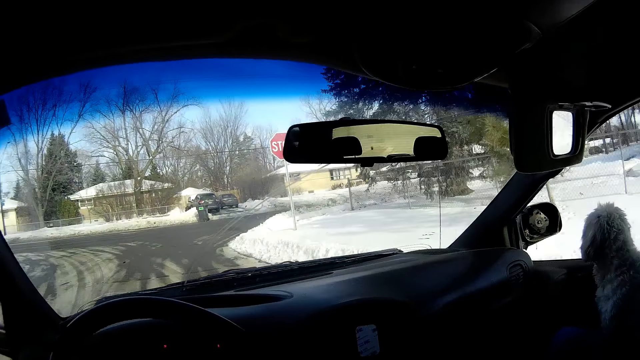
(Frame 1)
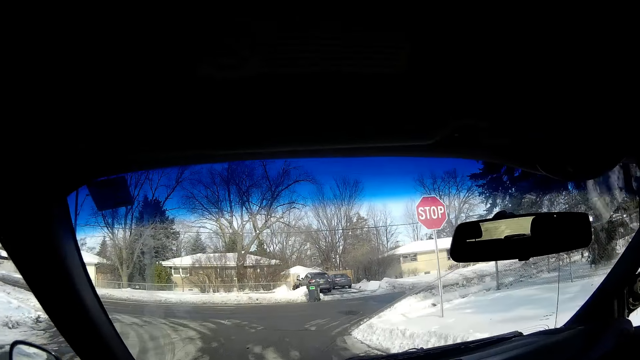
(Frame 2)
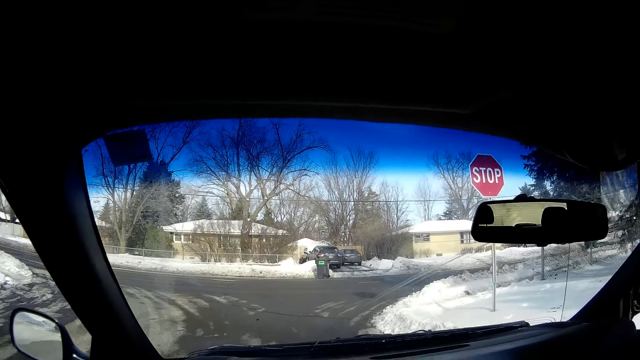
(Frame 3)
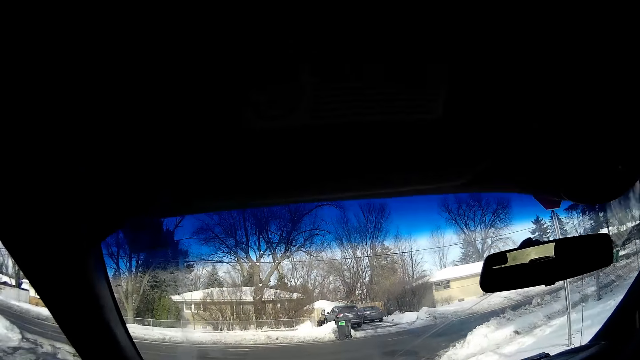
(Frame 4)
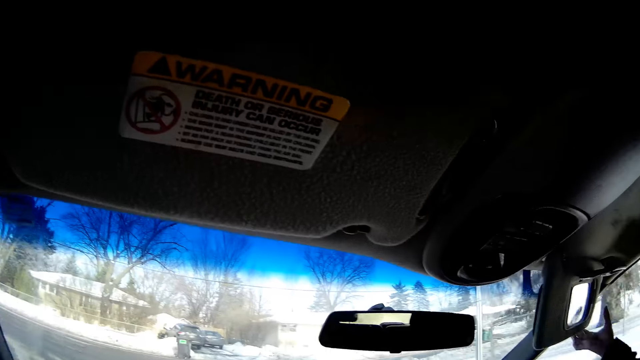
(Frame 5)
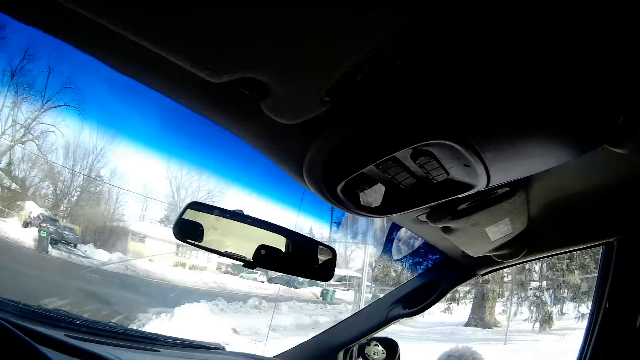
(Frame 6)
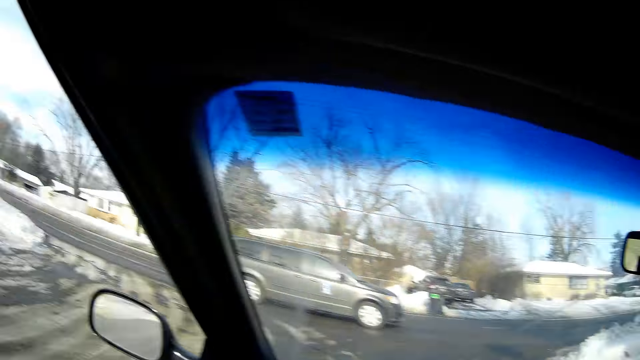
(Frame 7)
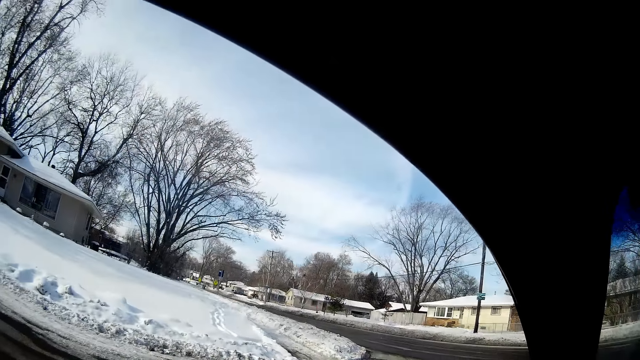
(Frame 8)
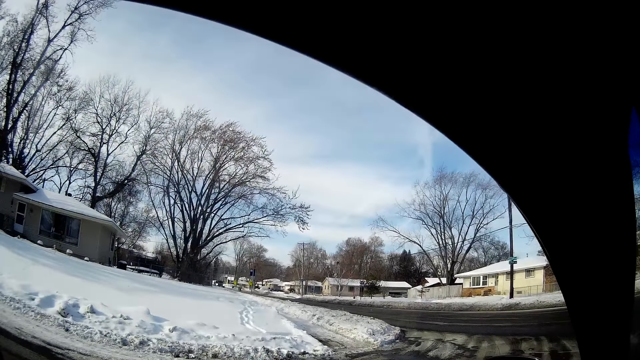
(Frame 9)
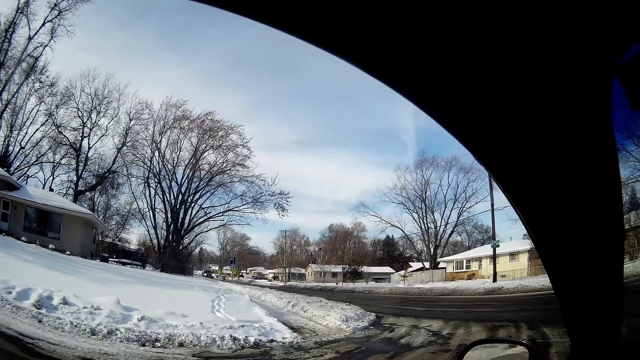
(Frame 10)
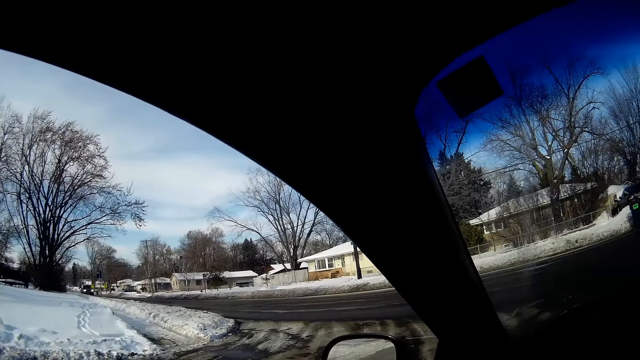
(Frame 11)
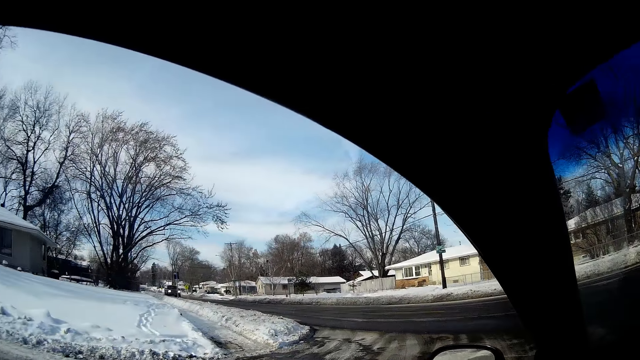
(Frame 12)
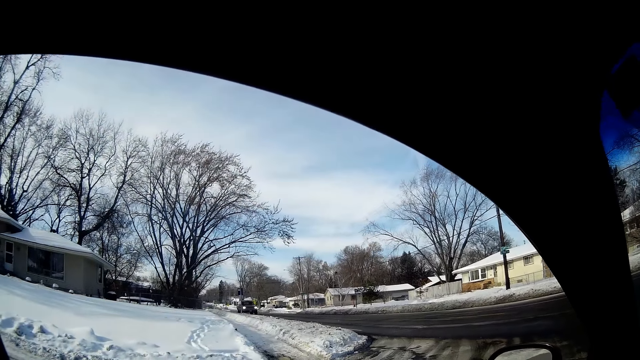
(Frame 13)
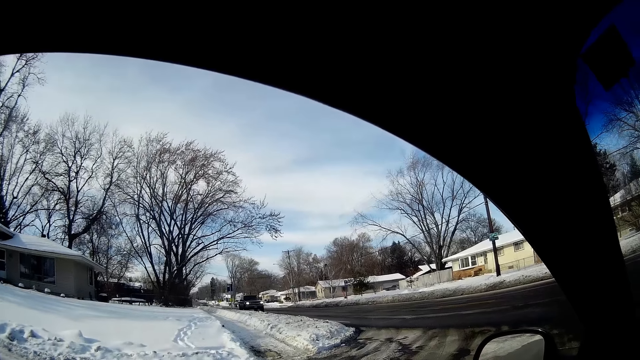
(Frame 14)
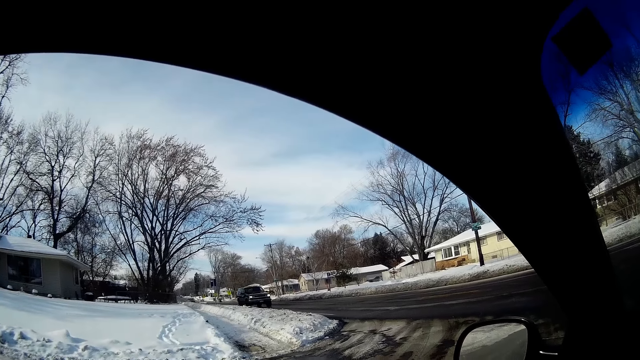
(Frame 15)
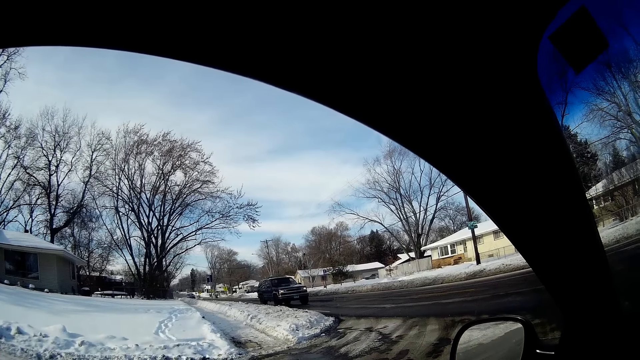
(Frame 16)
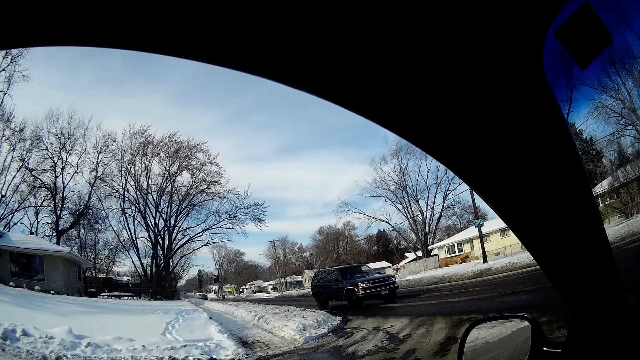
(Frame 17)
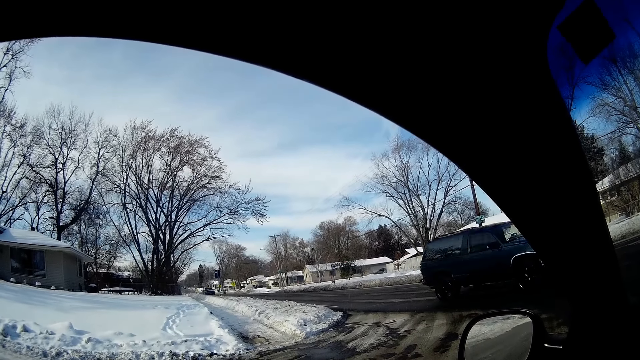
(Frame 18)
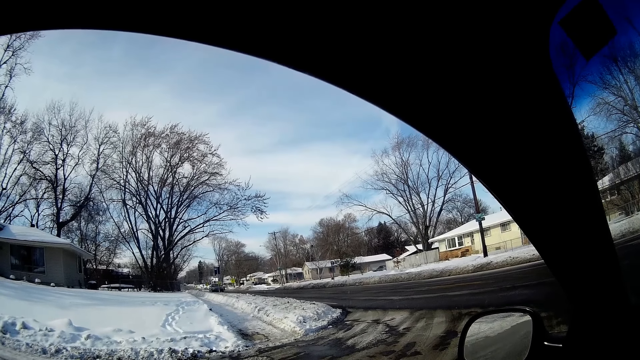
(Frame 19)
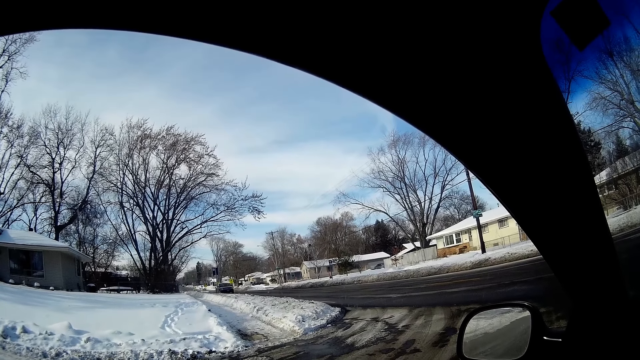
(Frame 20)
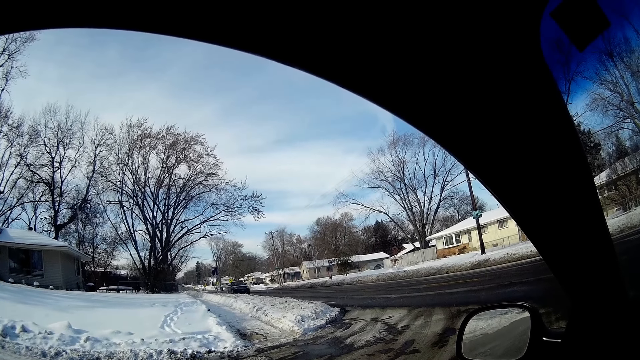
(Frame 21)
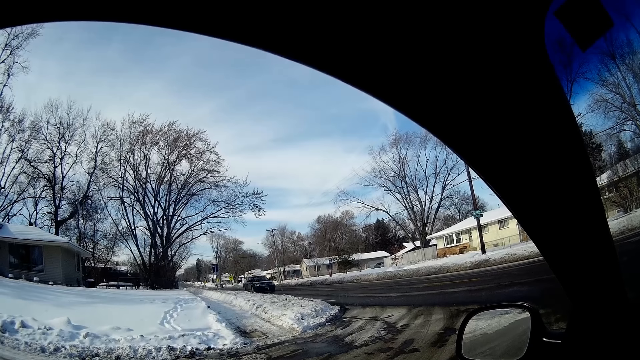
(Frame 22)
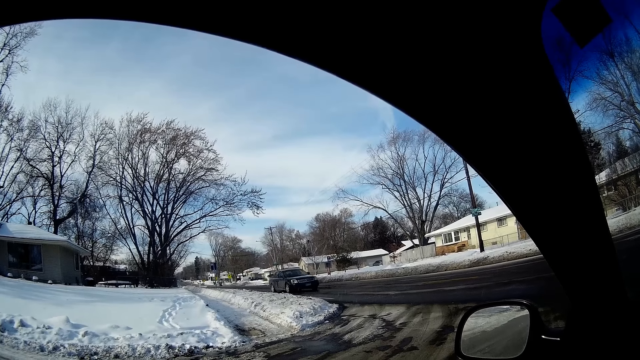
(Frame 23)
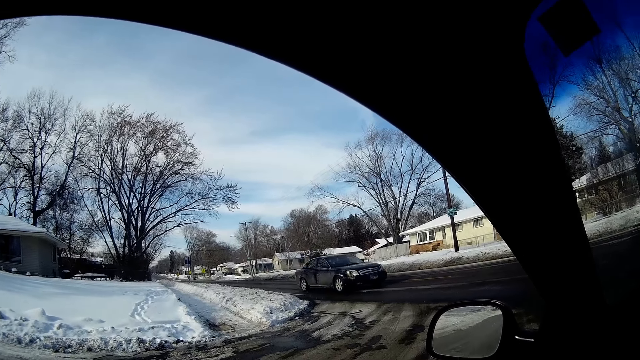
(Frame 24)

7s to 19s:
The camera wearer stops the car at a T-junction. They look around.

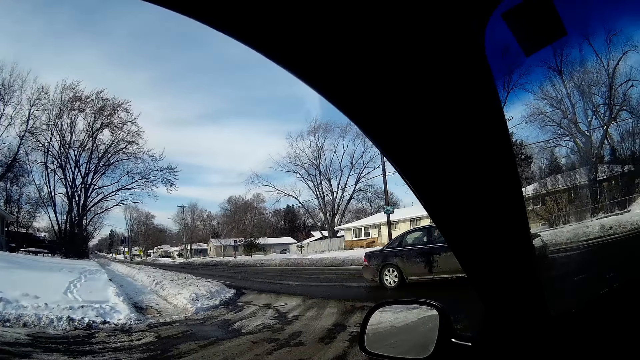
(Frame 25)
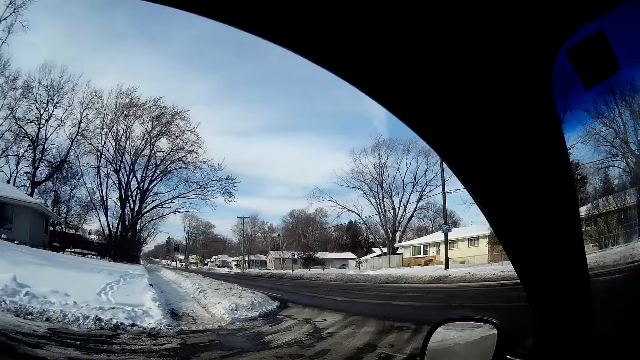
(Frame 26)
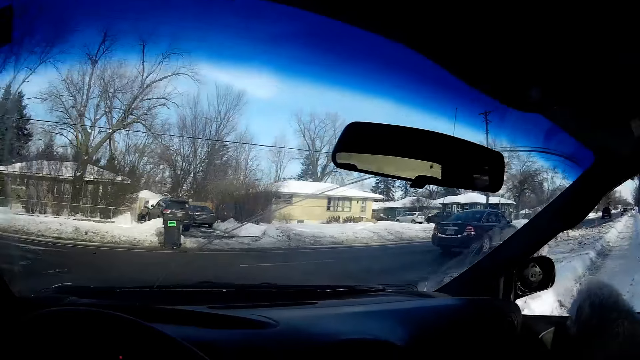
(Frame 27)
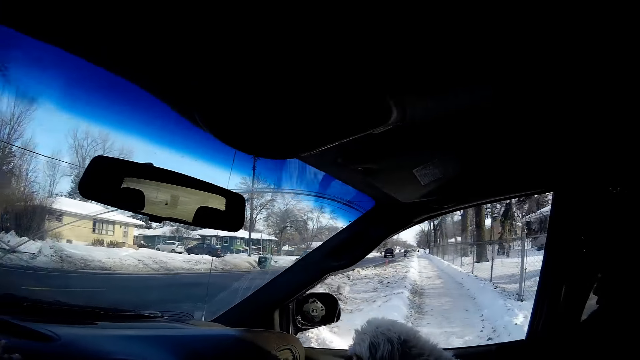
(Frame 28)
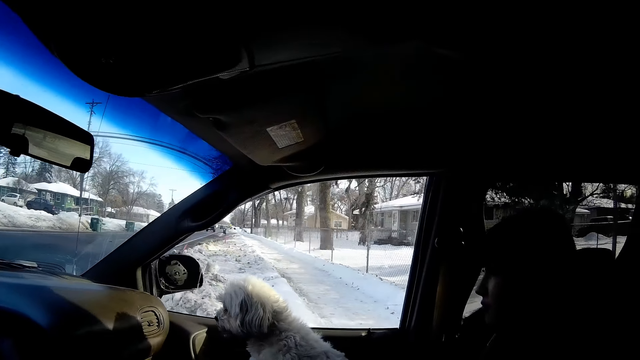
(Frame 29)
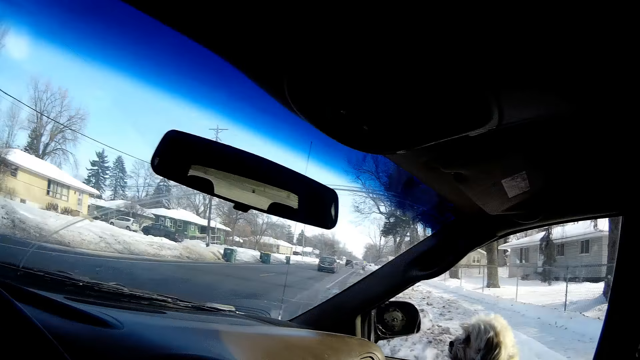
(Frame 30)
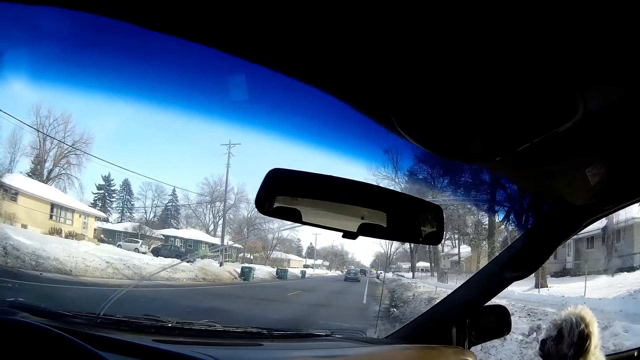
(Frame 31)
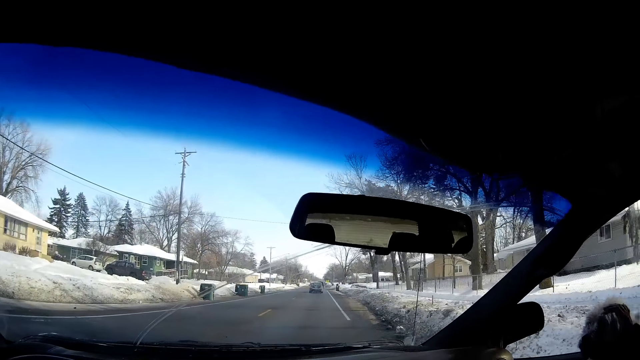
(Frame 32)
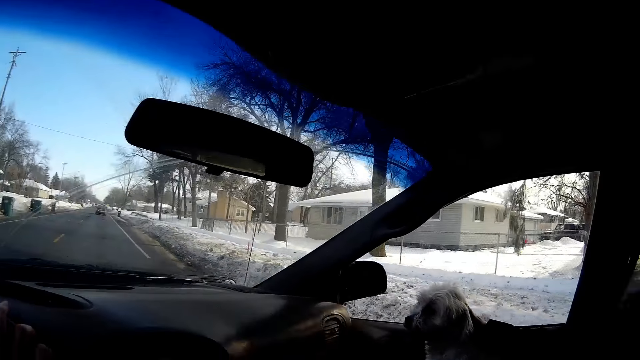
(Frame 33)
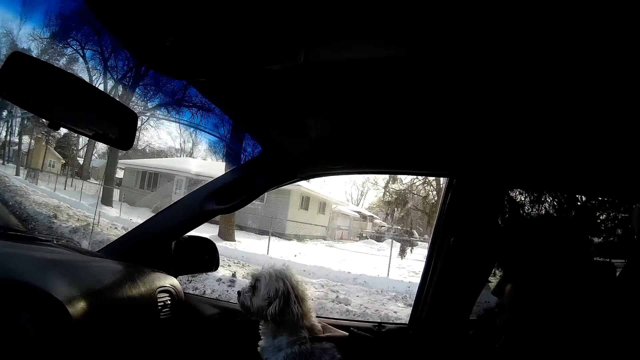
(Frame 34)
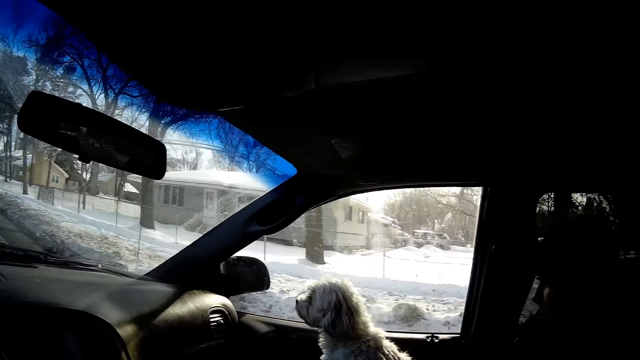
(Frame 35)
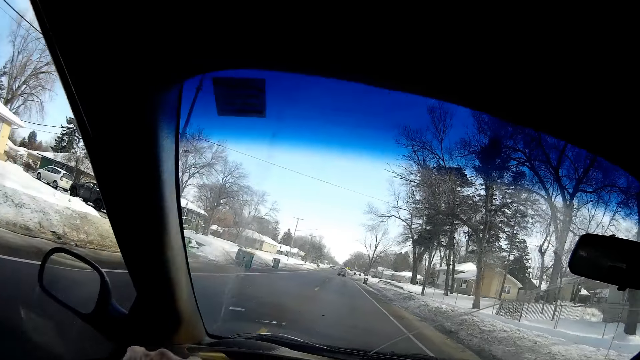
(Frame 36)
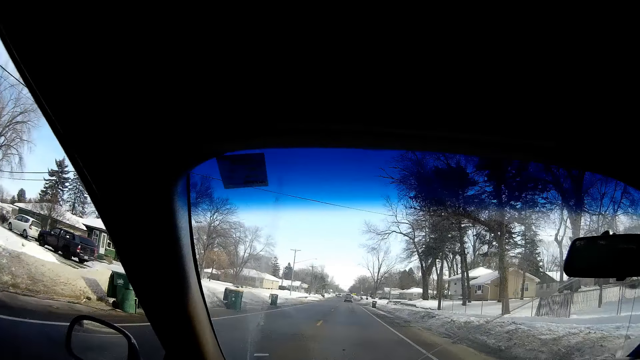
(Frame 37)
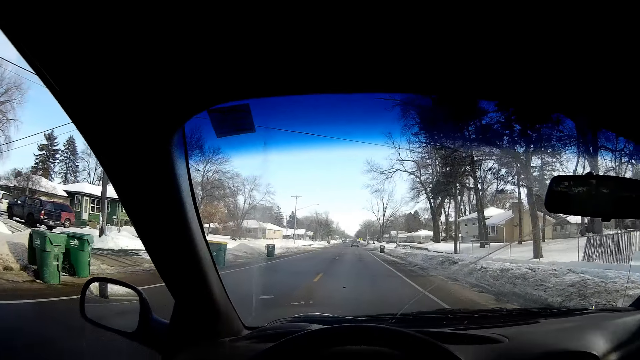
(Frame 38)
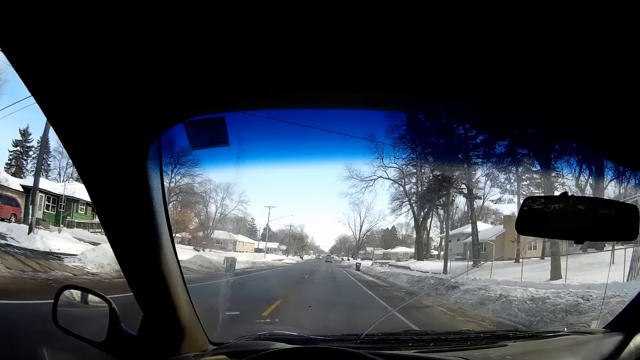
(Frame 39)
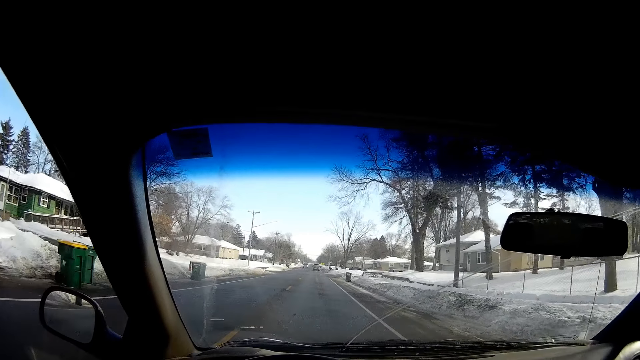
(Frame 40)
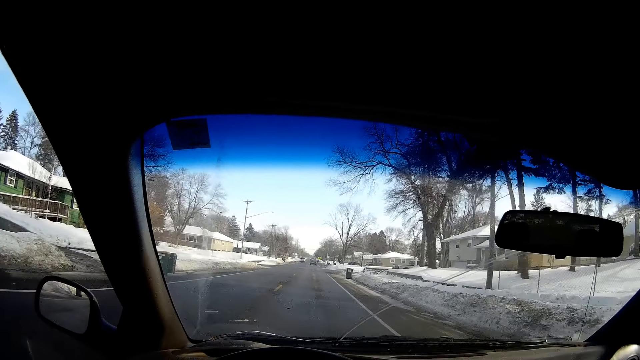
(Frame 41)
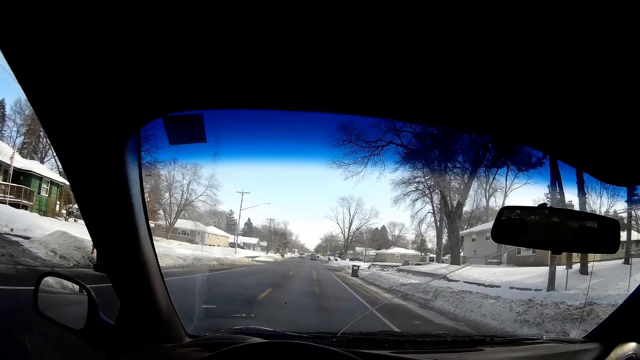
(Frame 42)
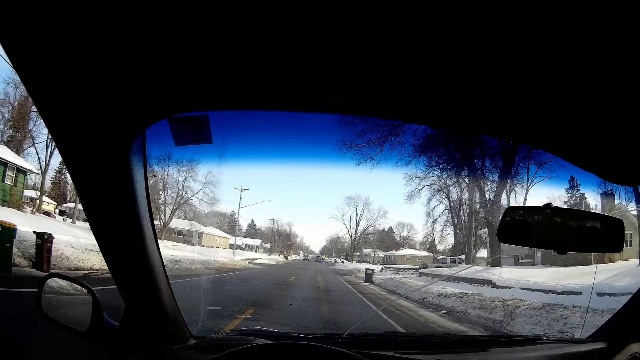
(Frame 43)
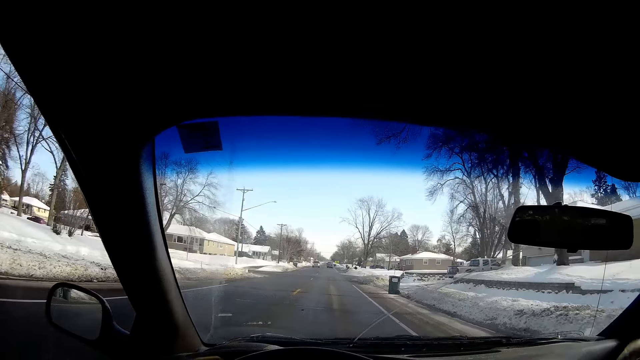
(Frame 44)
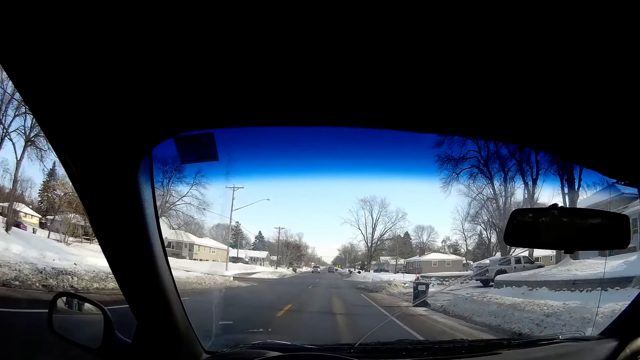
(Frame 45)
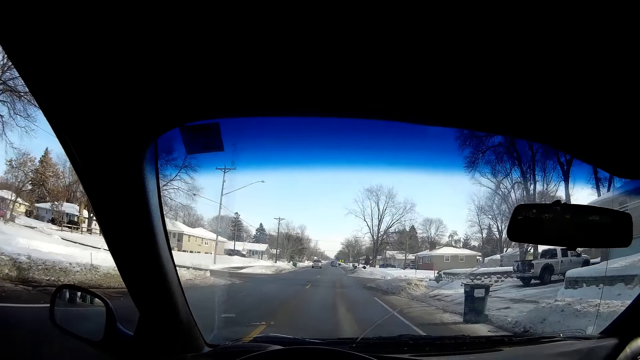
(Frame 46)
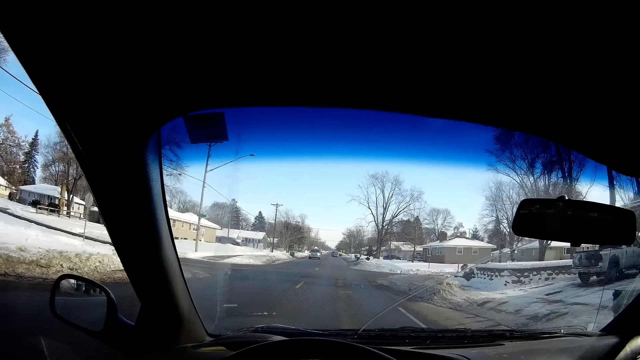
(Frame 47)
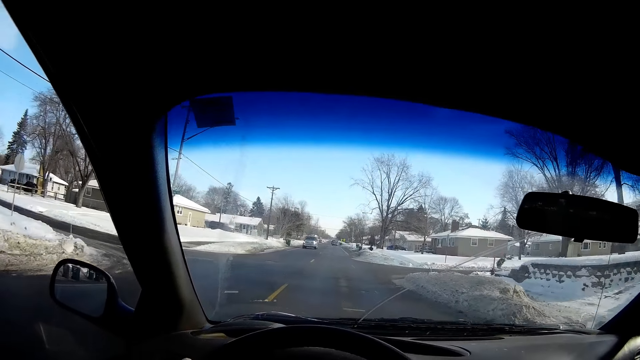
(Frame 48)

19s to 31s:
The camera wearer turns the car to the right. They drive the car along a highway.
